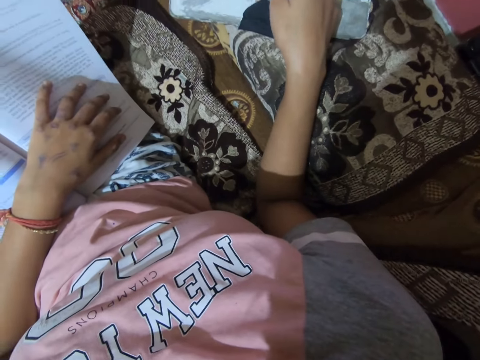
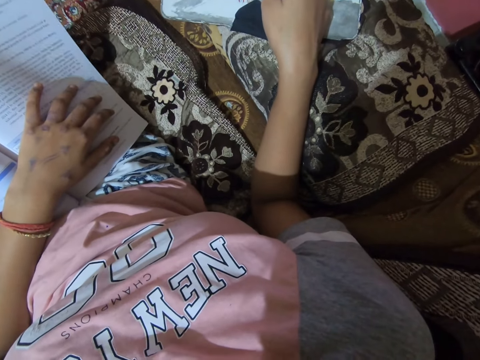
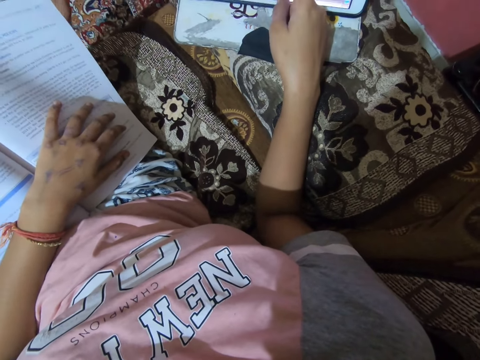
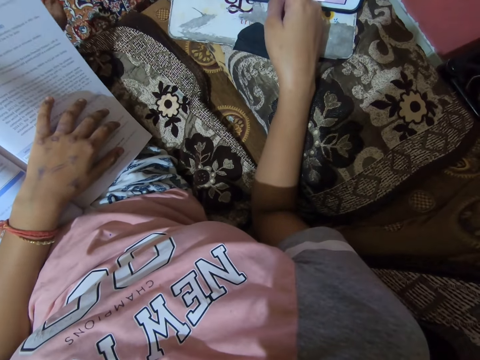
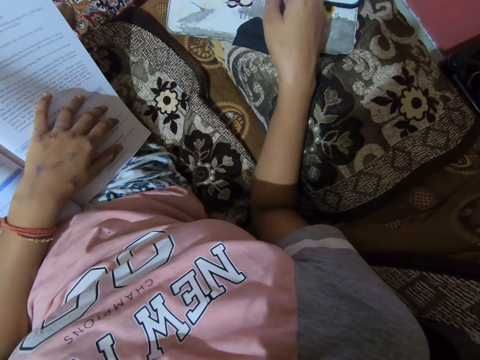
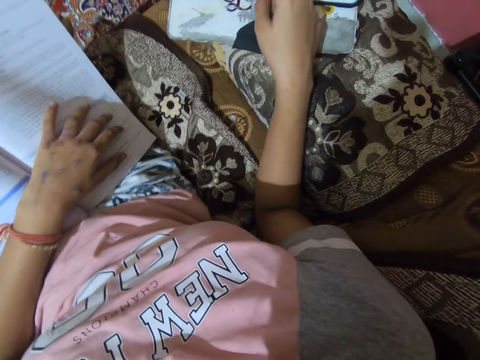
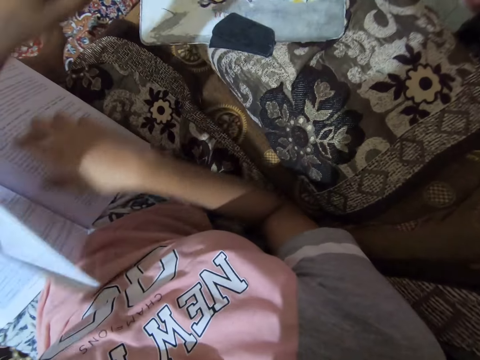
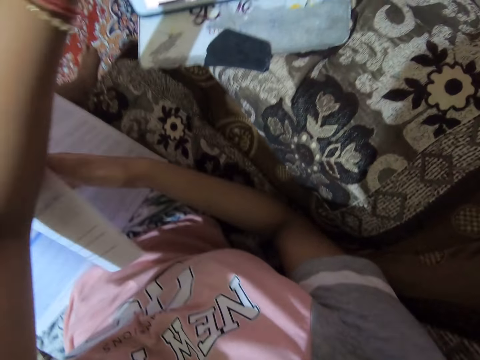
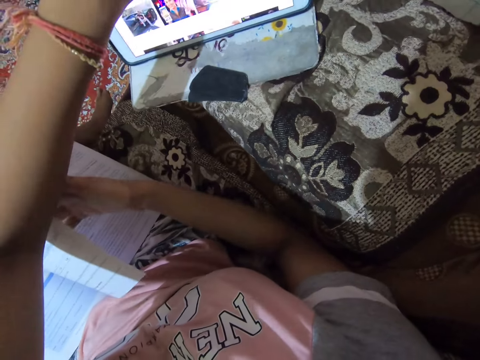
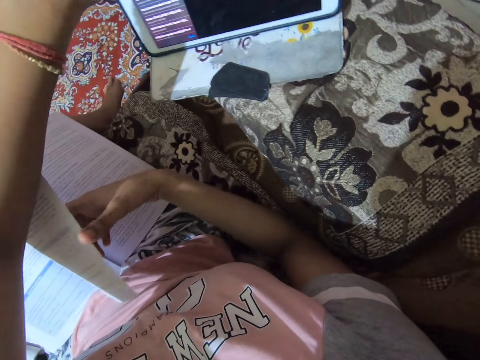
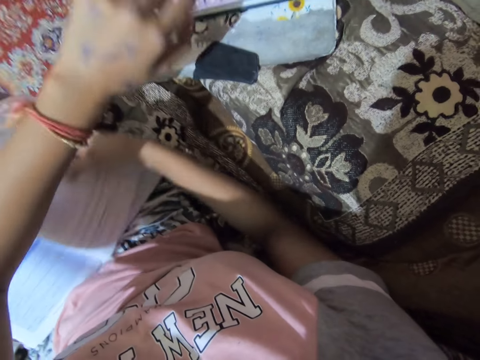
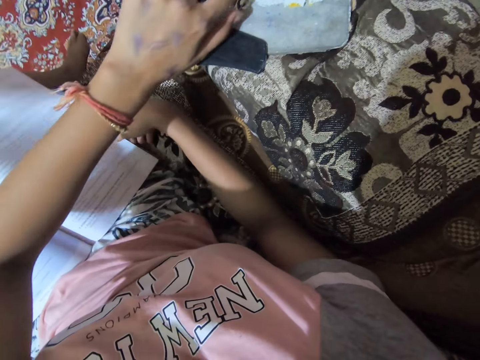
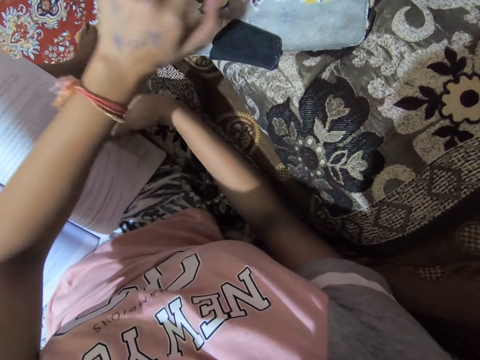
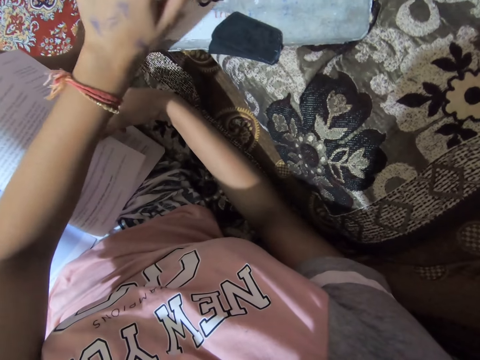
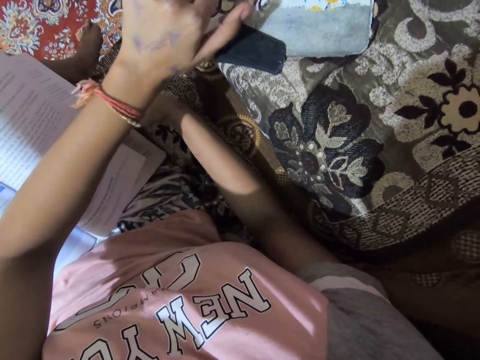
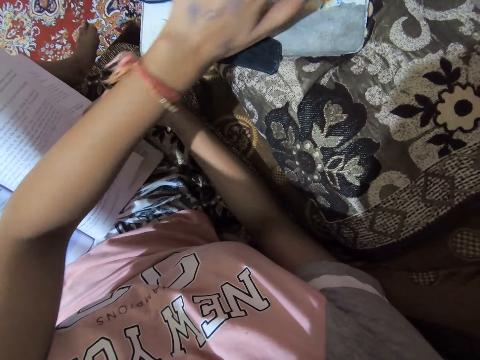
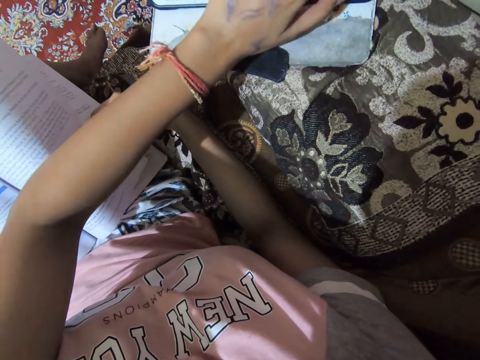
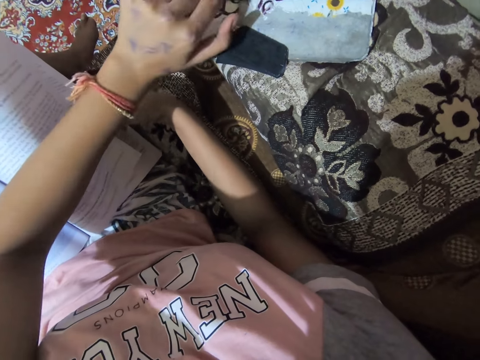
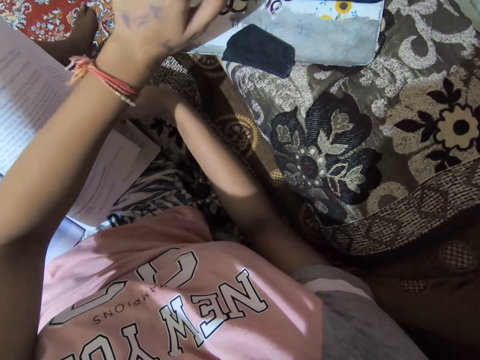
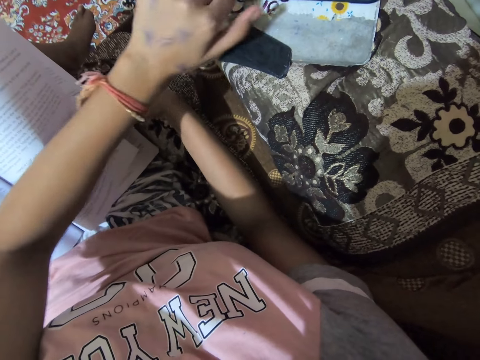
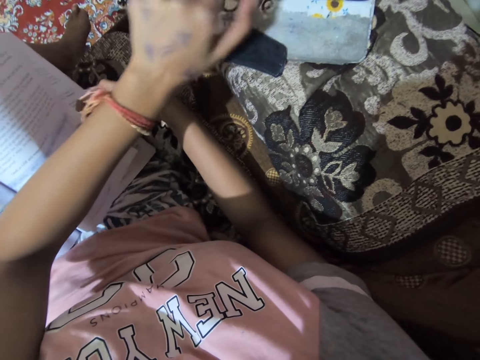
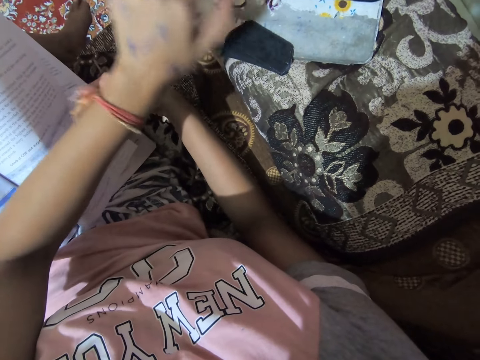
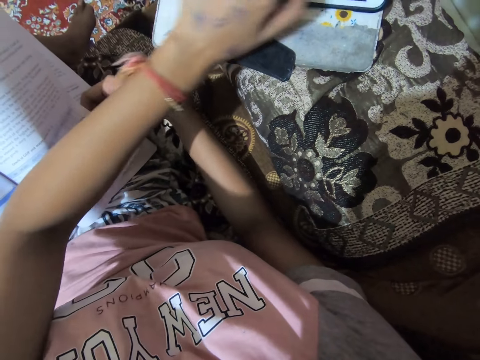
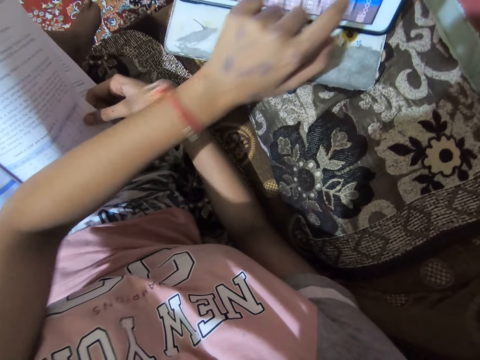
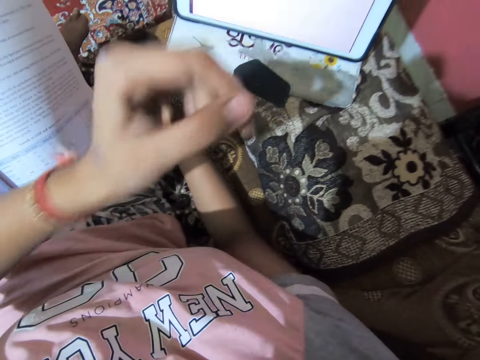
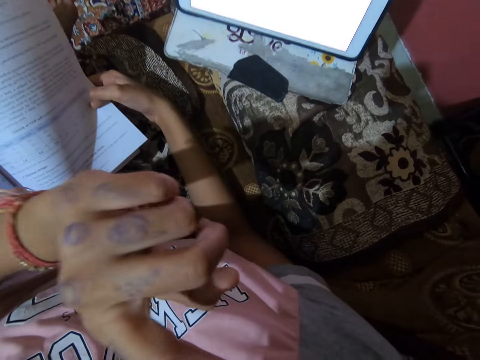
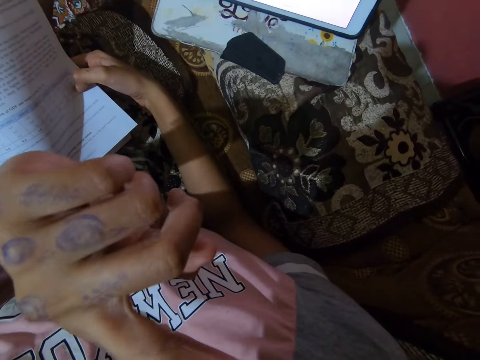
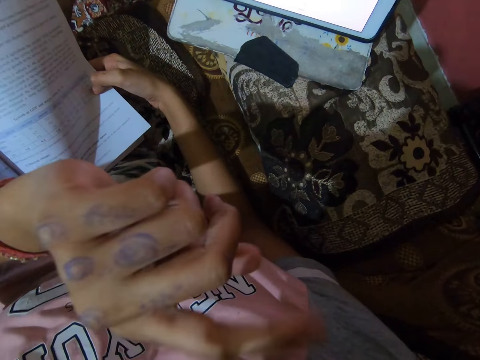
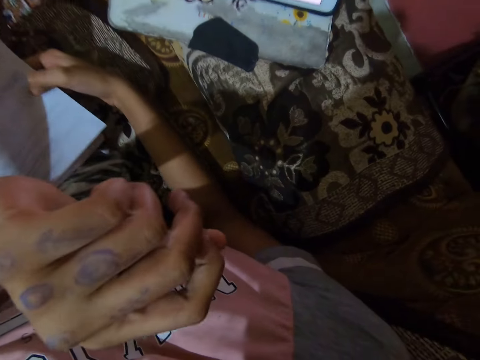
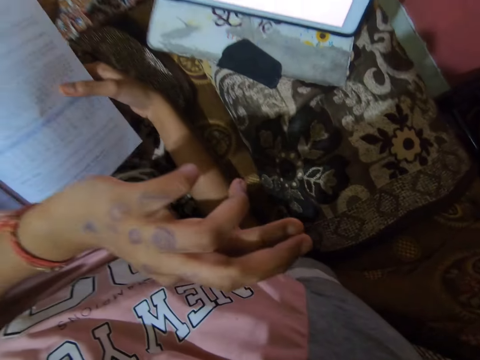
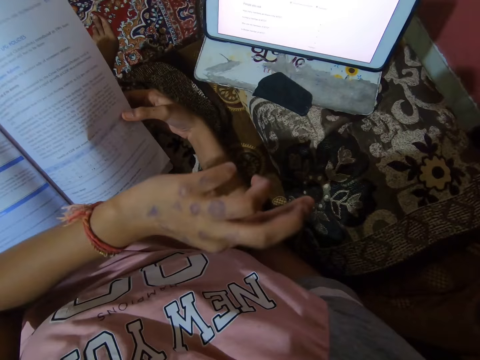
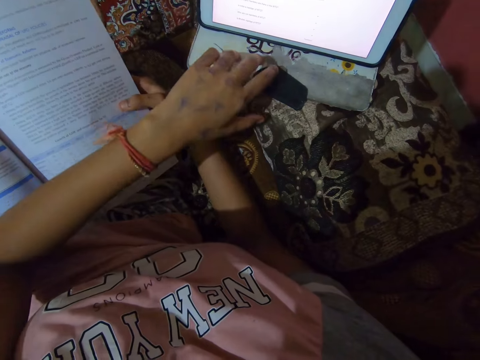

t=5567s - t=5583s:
The camera wearer removes her right hand from the tablet. She turns a page with a hand. She moves up a hand. She operates the tablet with her left hand. She turns a page with a hand. She operates the tablet with the other hand. She removes her left hand from the tablet. She touches her nose. She removes her hand from her nose.

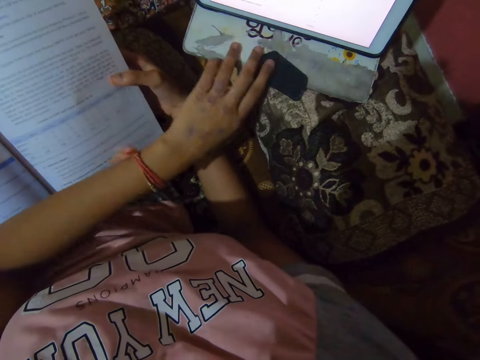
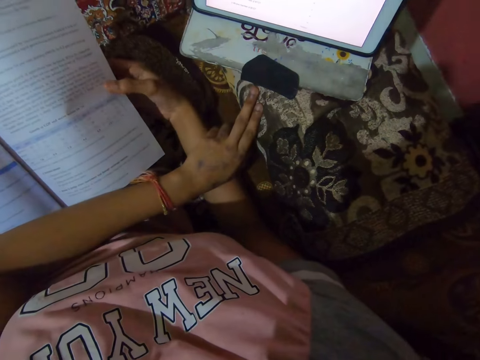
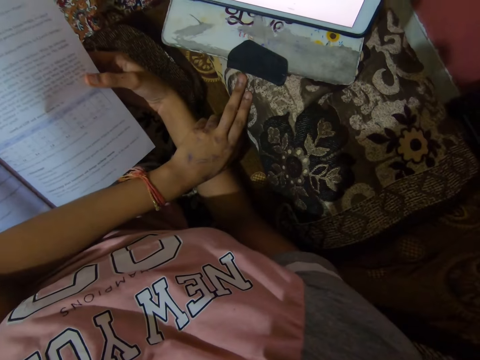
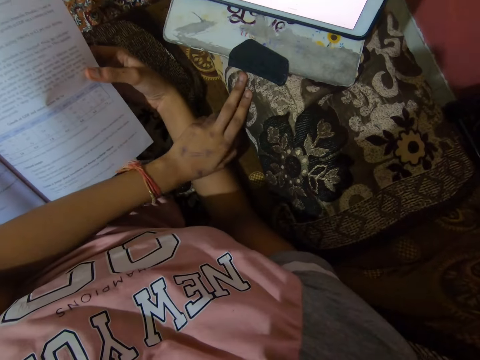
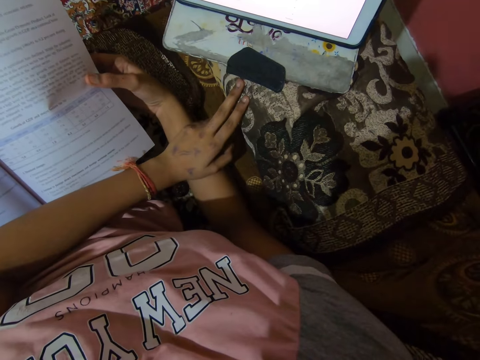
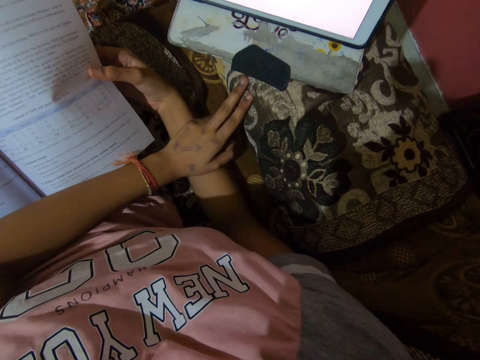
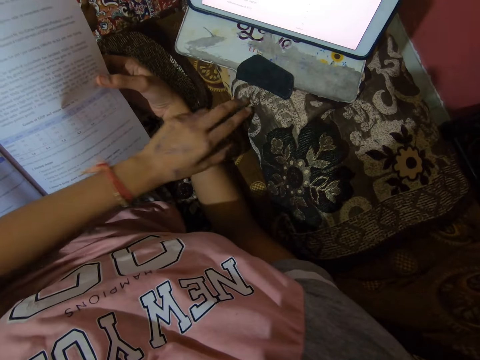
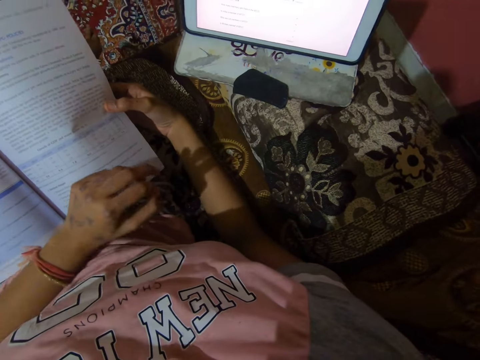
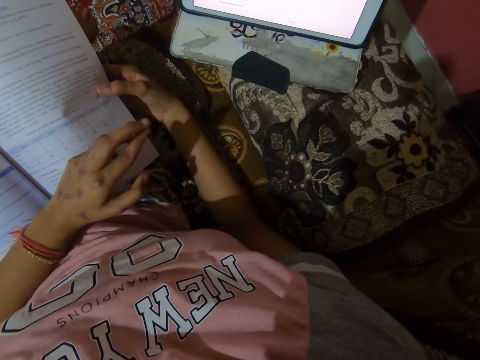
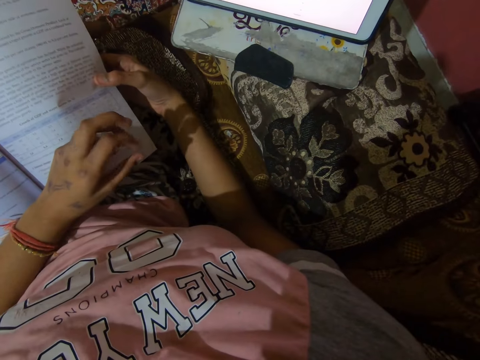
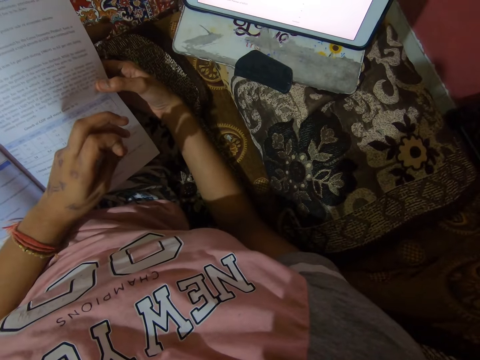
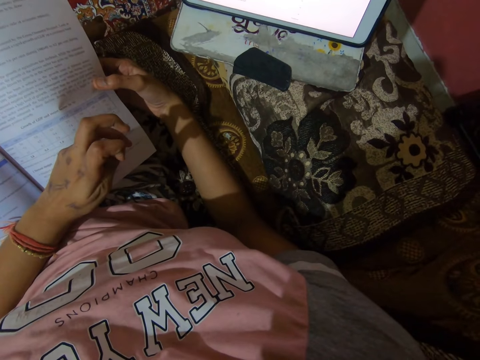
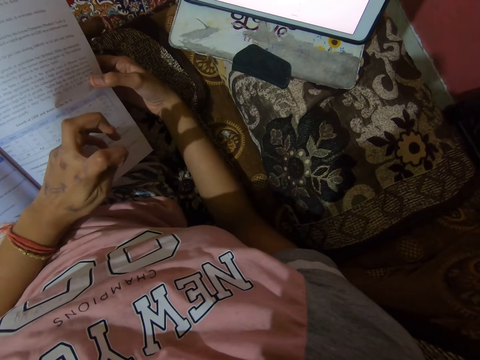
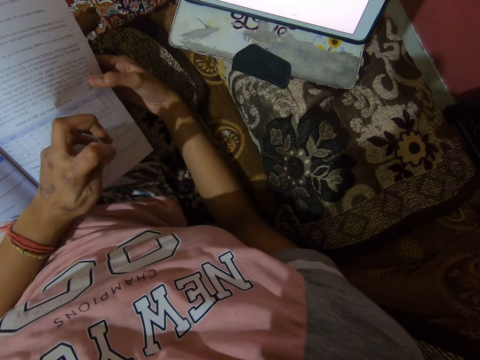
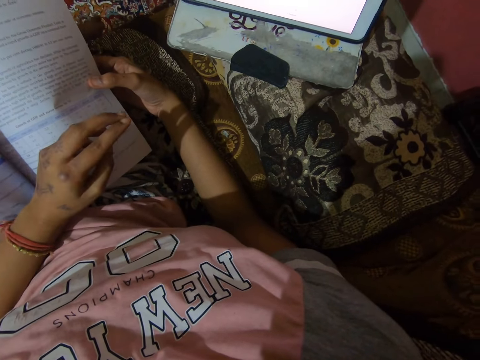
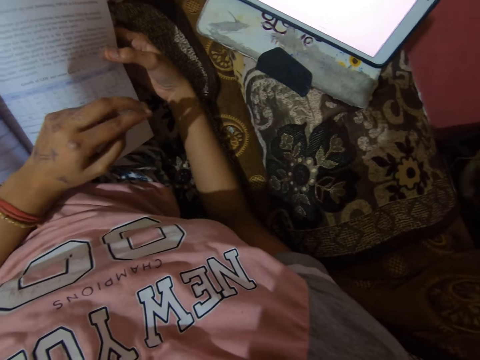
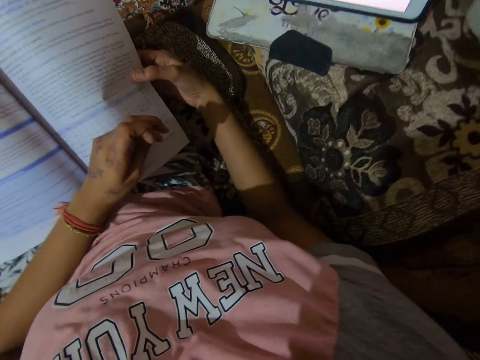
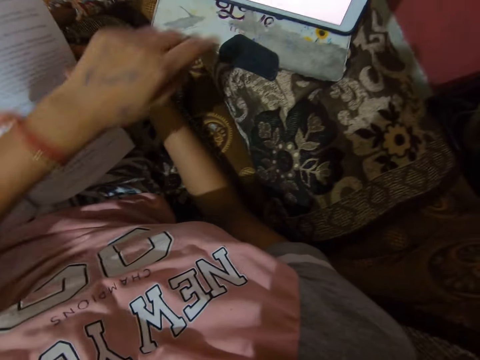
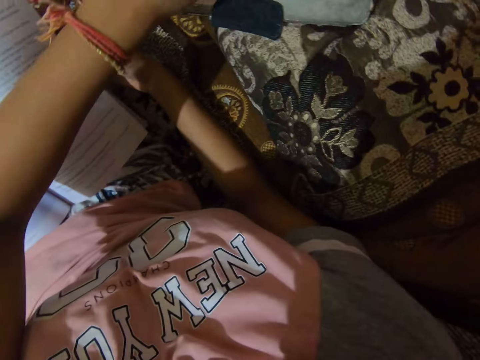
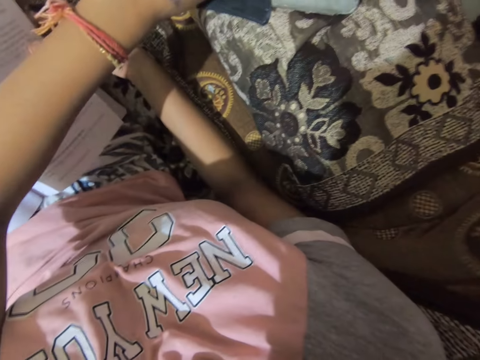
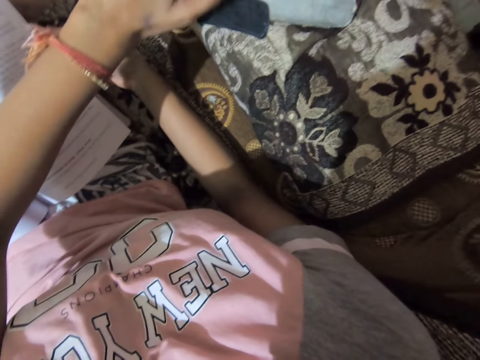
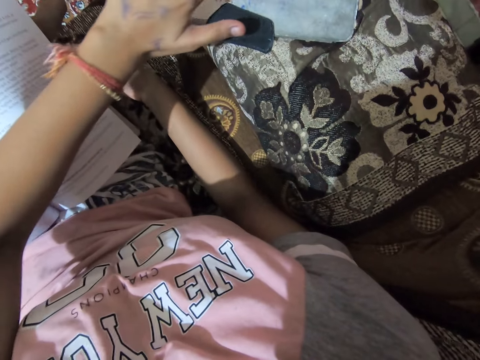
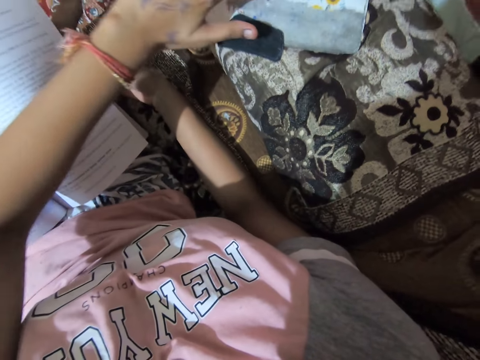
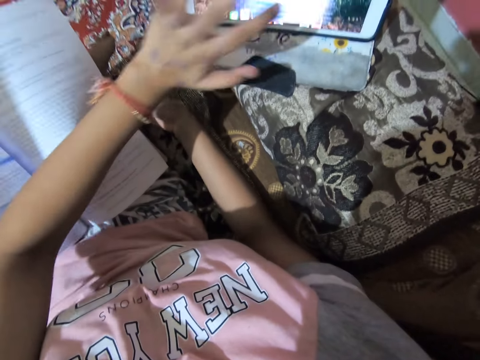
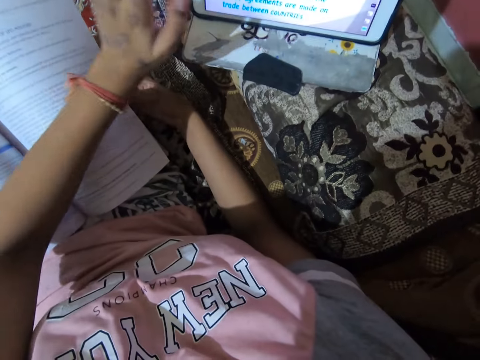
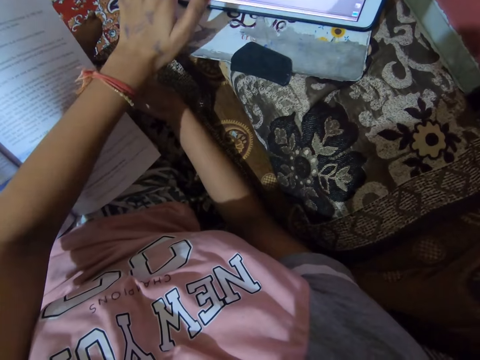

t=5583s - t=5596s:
The camera wearer reads on the book. She gesticulates with her left fingers. She operates the tablet with her left hand.
